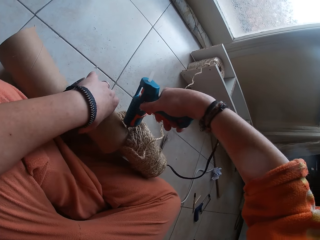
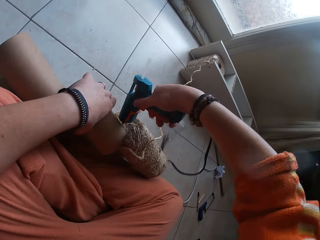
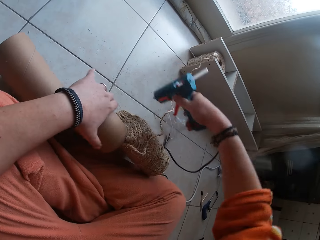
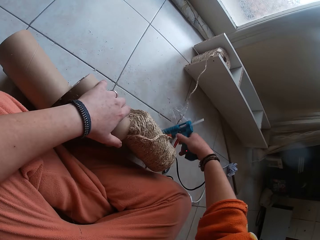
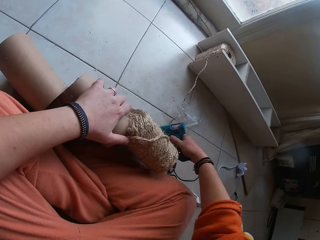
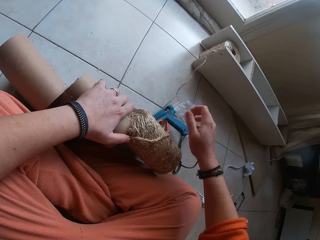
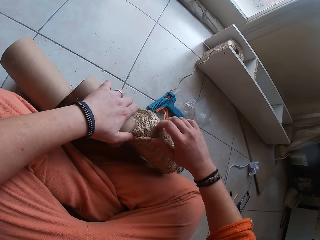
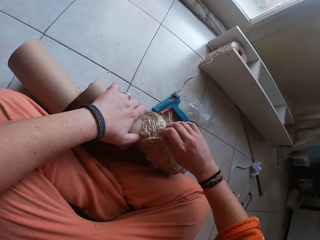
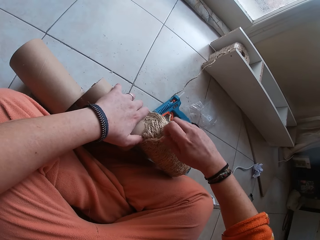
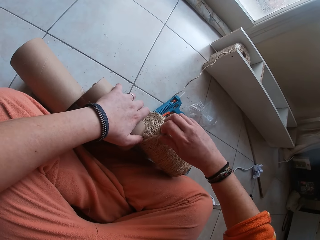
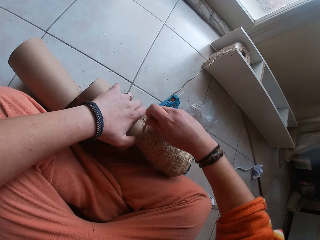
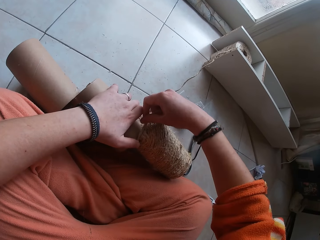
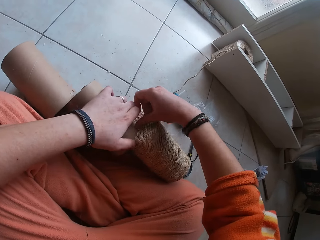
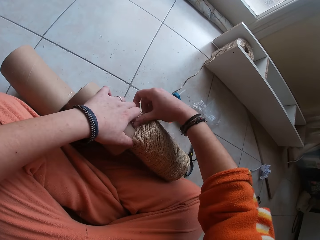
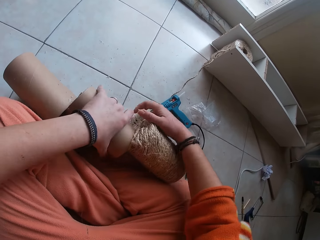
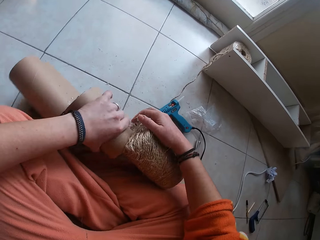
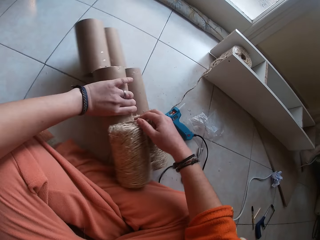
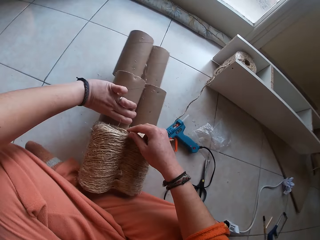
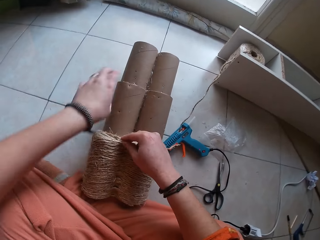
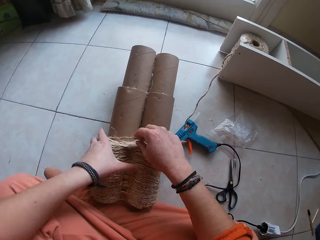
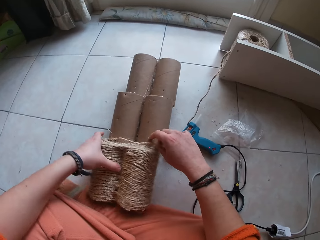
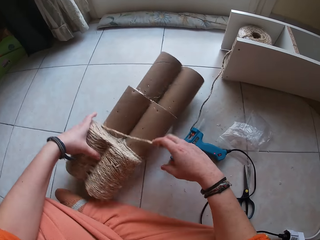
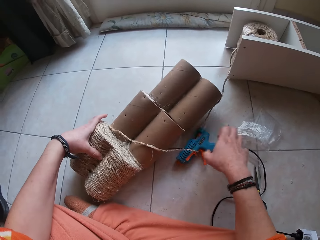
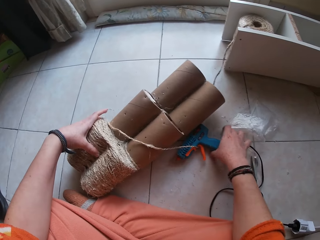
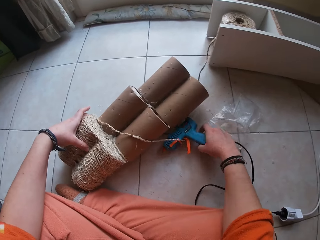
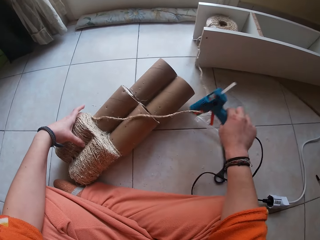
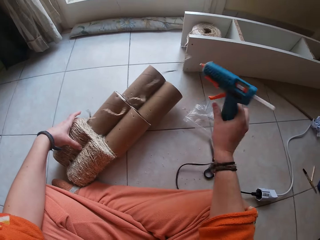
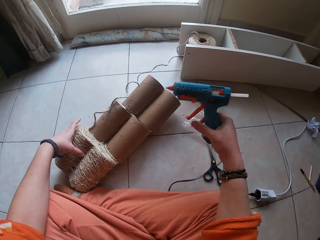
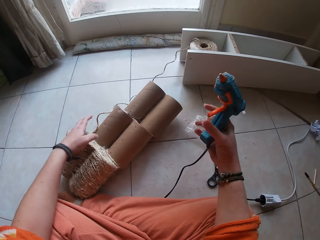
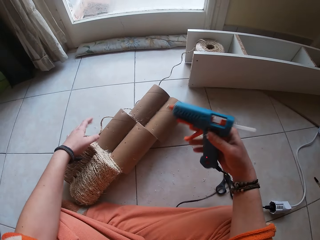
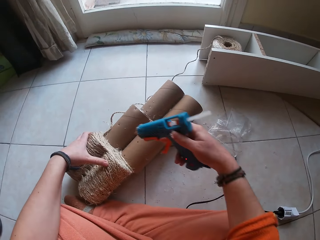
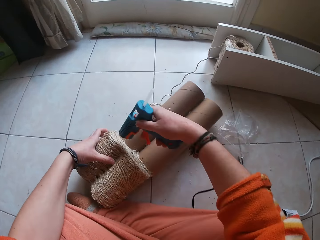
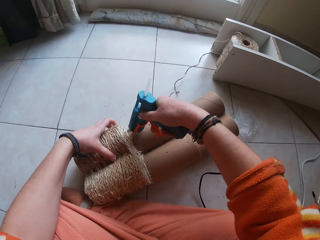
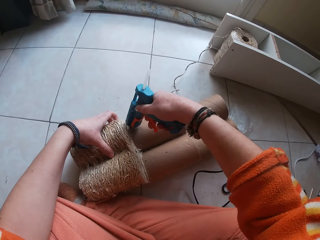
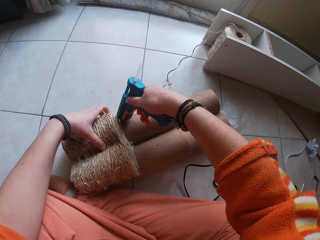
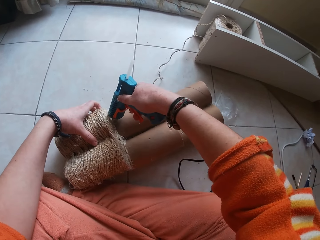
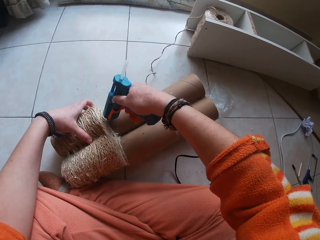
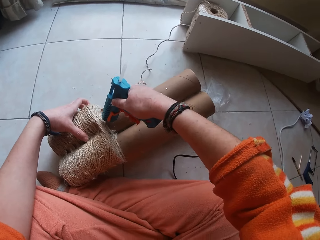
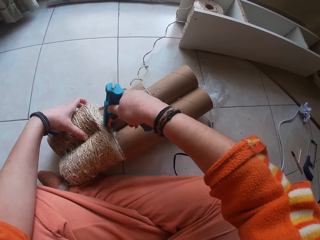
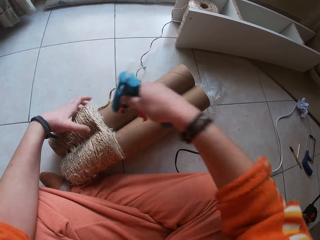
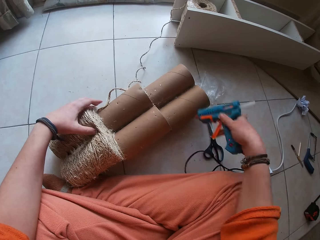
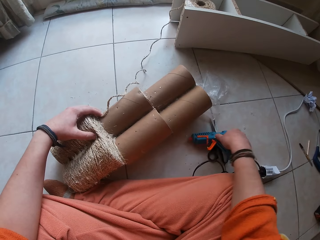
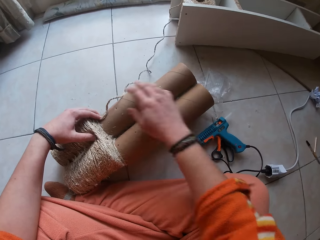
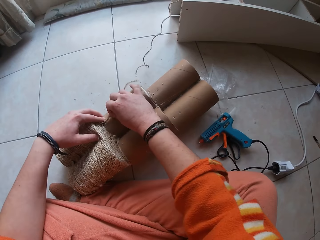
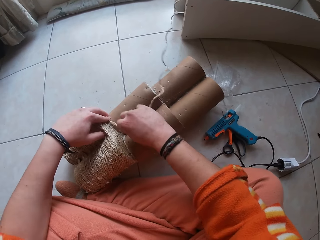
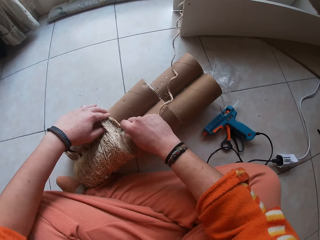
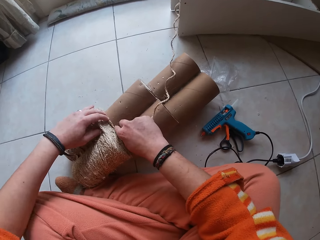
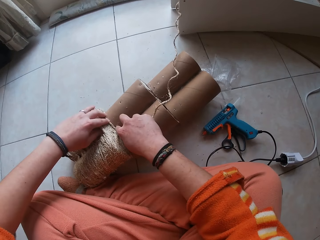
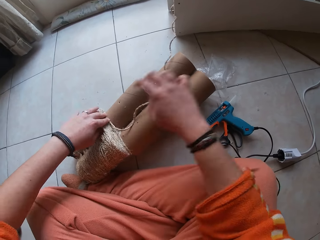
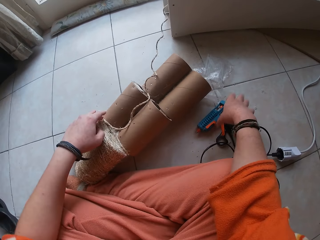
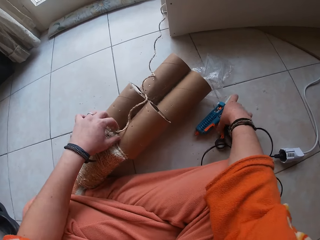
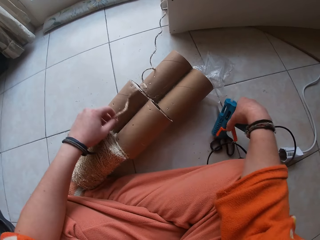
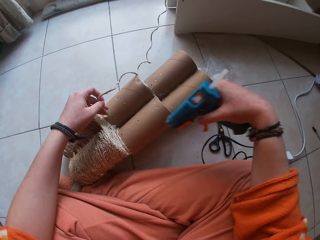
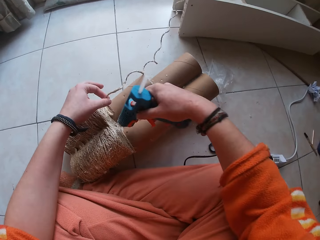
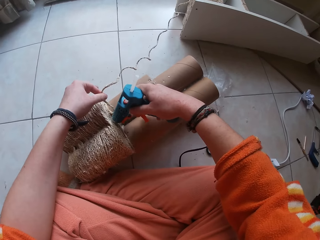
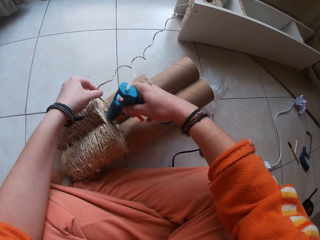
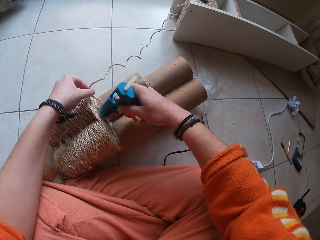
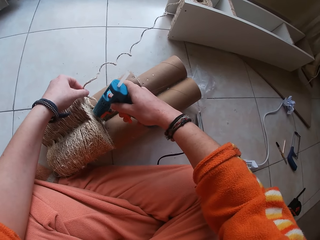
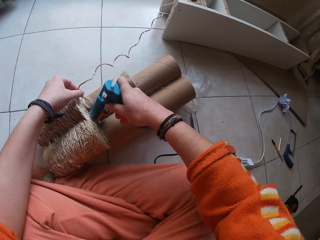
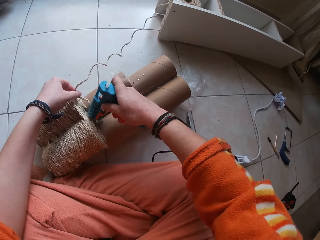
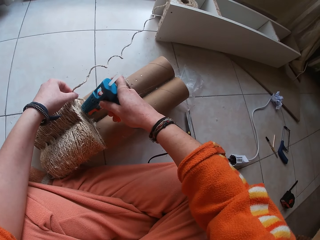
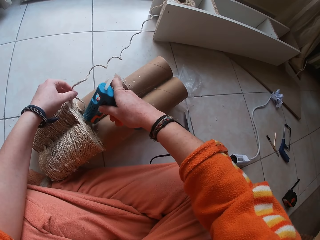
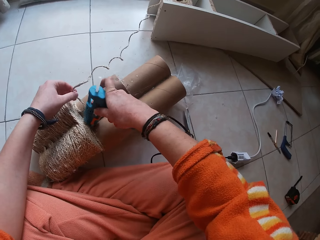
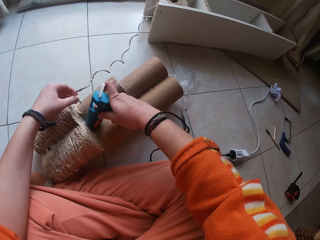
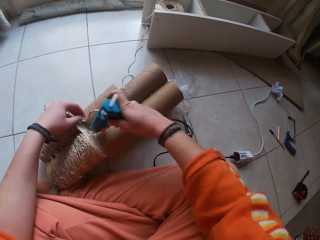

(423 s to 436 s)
The camera wearer drops the glue gun in her right hand on the floor. She rolls the thread on the craft roll with her right hand. She attaches the rope to the glue. She repositions the craft roll with her left hand. She rolls the thread on the craft roll with her right hand. She adjusts the rope on the glue. She picks up the glue gun from the floor with her right hand. She applies glue on the craft roll with the glue gun in her right hand. She drops the glue gun in her right hand on the floor. She rolls the thread on the craft roll with her right hand. She attaches the rope to the glue. She picks up the glue gun from the floor with her right hand. She holds the thread on the craft roll with her left hand. She applies glue on the craft roll with the glue gun in her right hand.

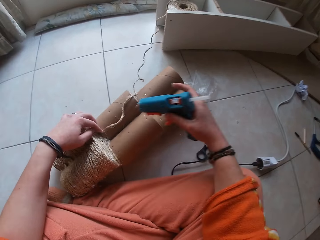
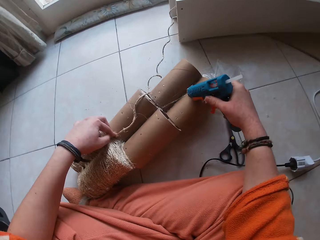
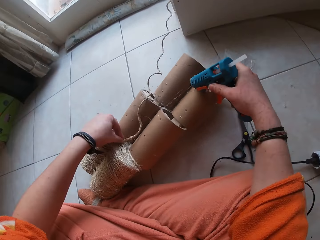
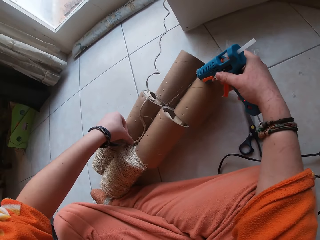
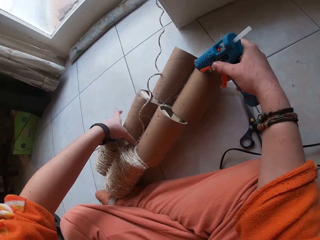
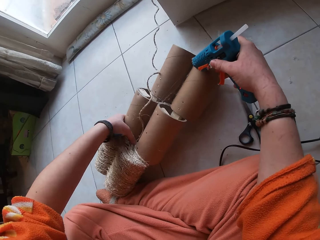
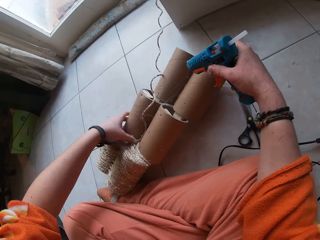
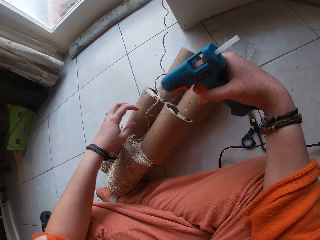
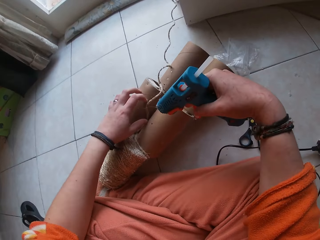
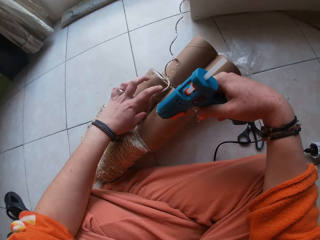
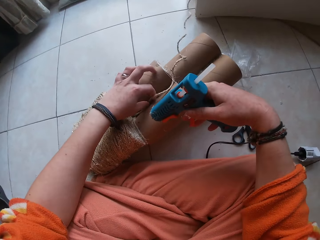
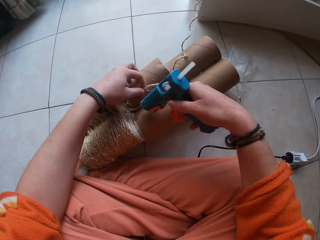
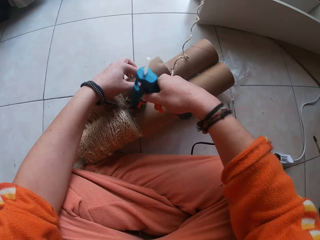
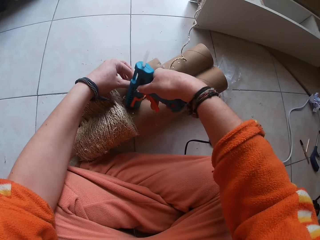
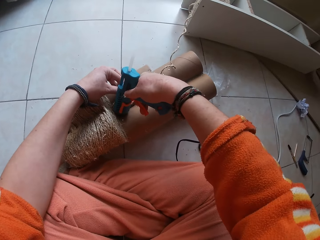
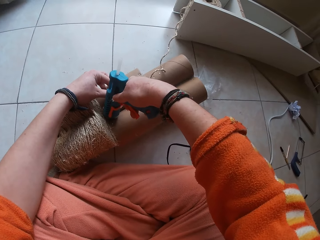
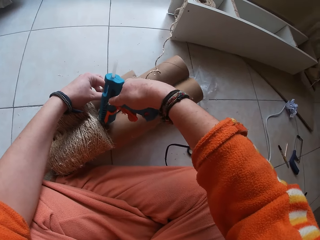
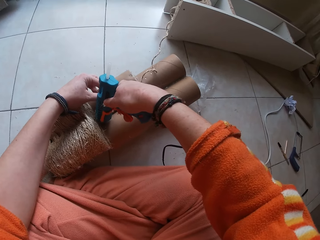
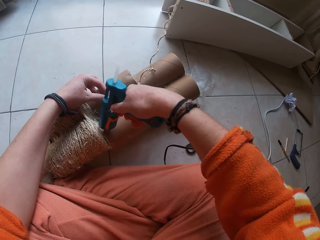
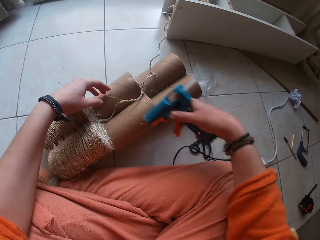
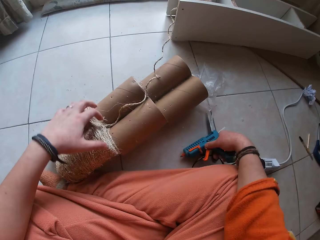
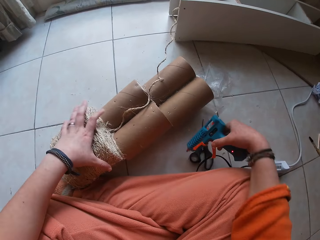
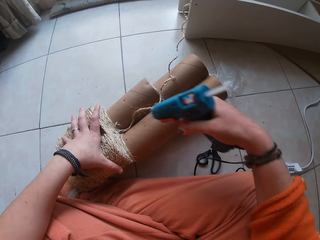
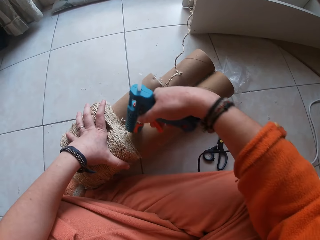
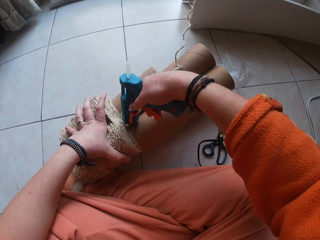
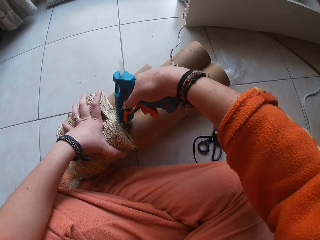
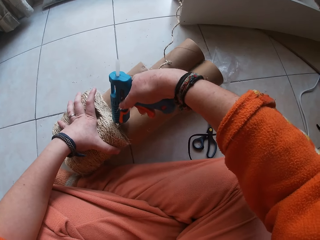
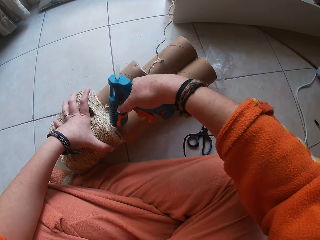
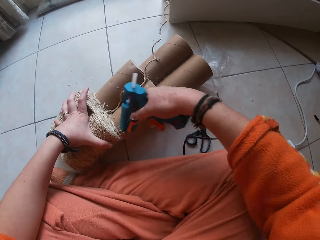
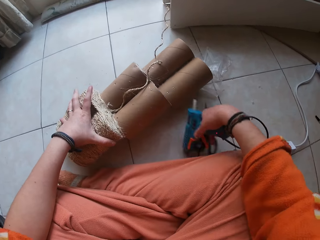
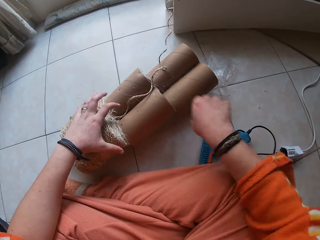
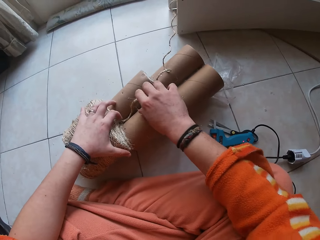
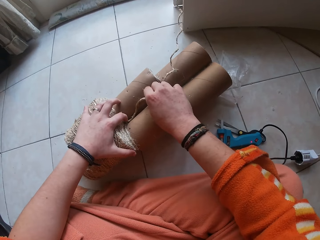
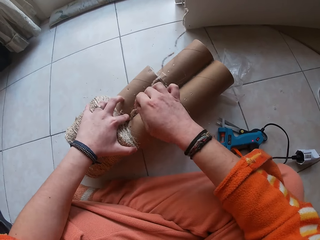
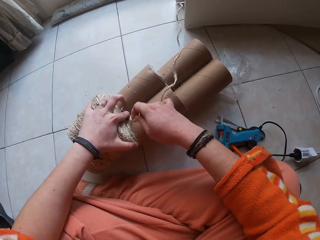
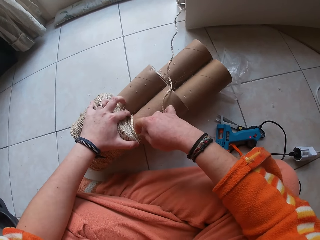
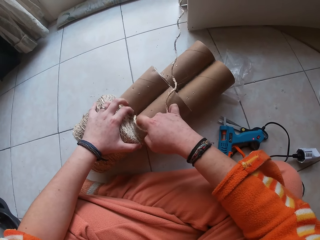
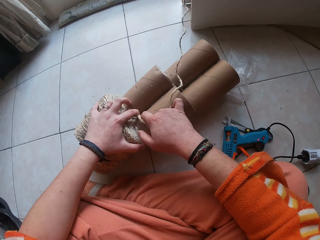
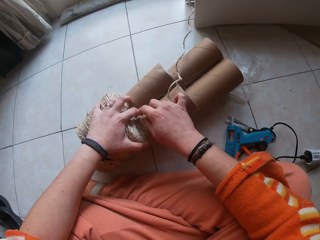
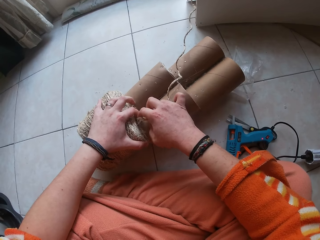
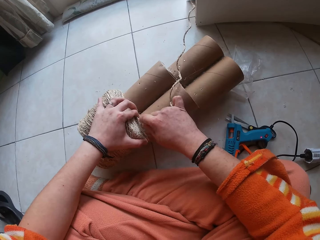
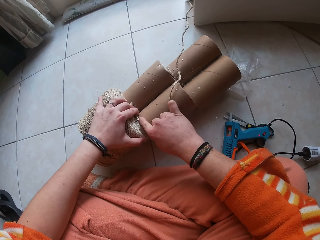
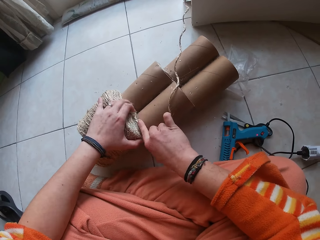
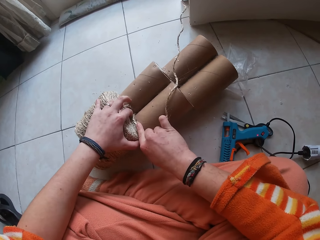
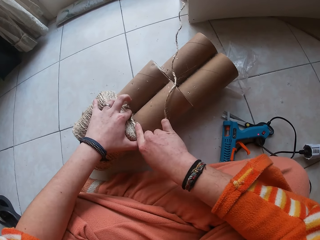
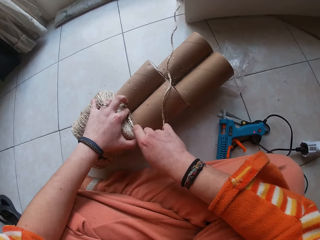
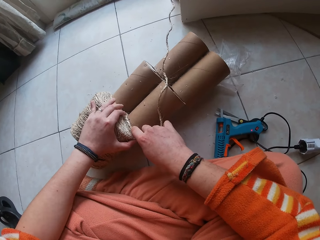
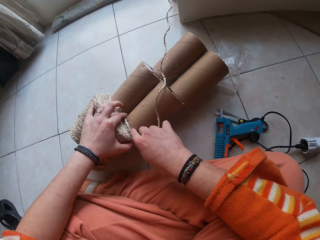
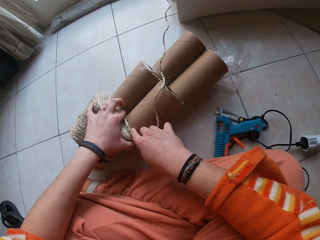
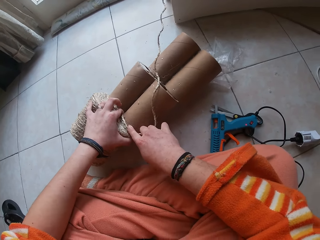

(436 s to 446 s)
The camera wearer rolls the thread on the craft roll with her left hand. She attaches the rope on the glue. She applies glue on the craft roll with the glue gun in her right hand. She applies glue on the craft roll with the glue gun in her right hand again. She drops the glue gun in her right hand on the floor. She rolls the thread on the craft roll with her right hand. She attaches the rope to the glue.
